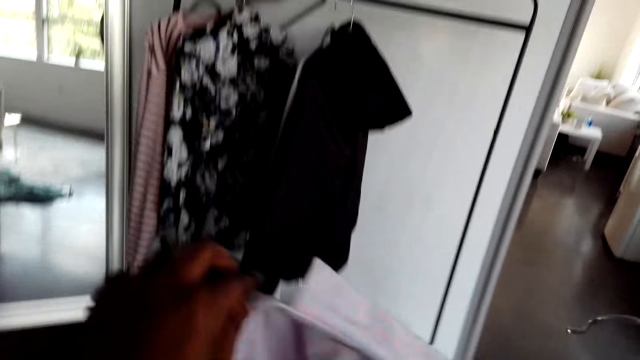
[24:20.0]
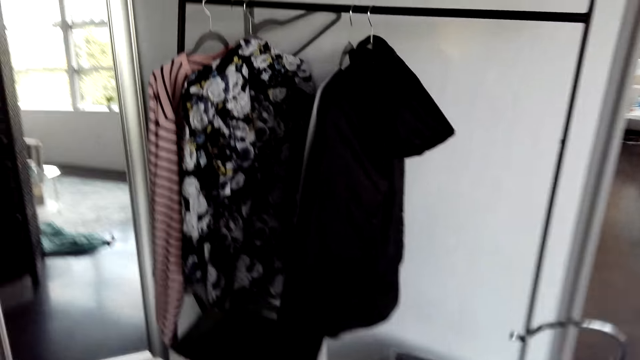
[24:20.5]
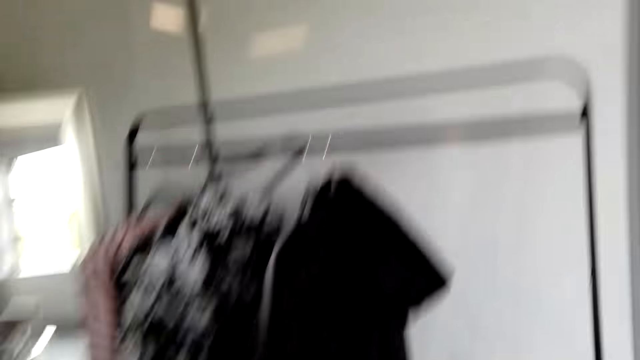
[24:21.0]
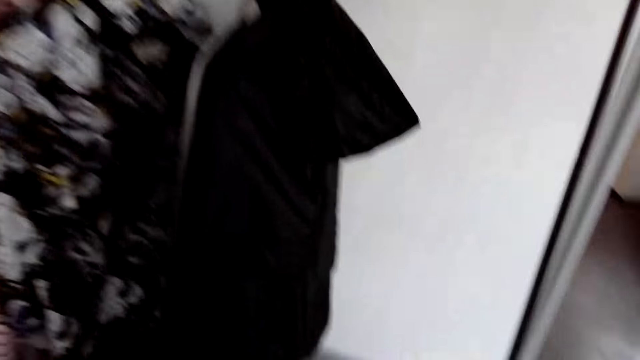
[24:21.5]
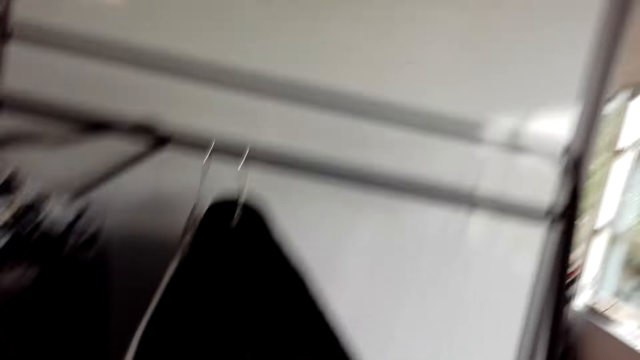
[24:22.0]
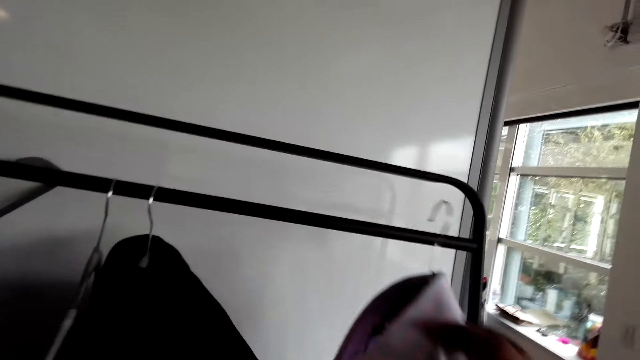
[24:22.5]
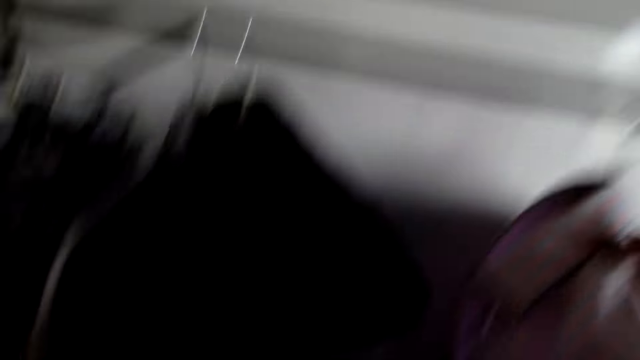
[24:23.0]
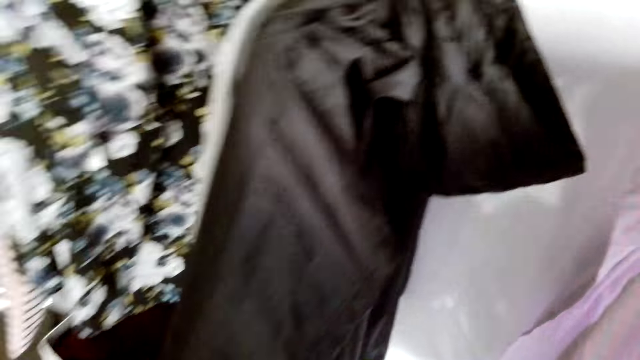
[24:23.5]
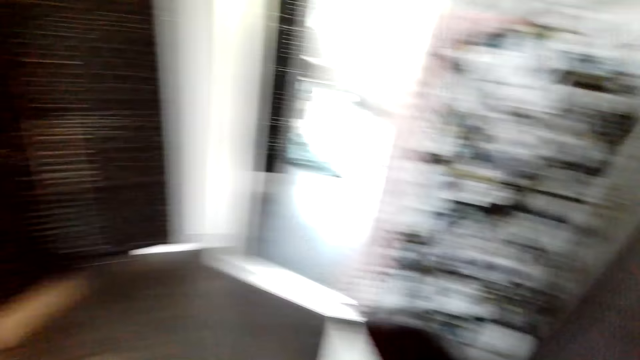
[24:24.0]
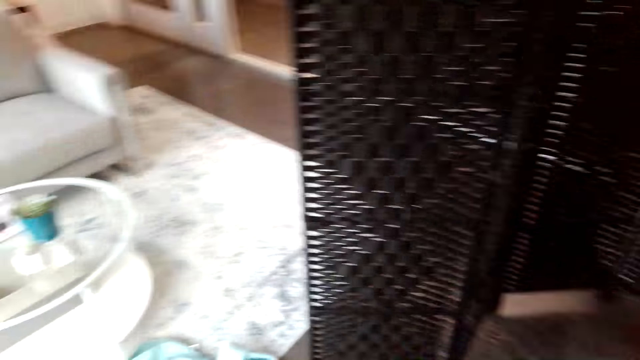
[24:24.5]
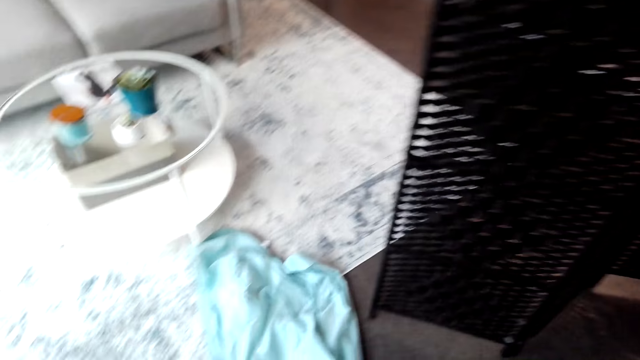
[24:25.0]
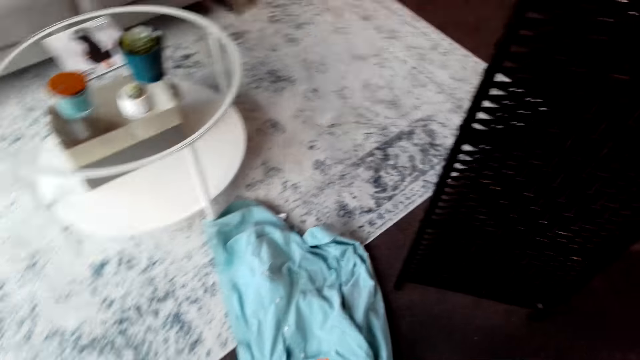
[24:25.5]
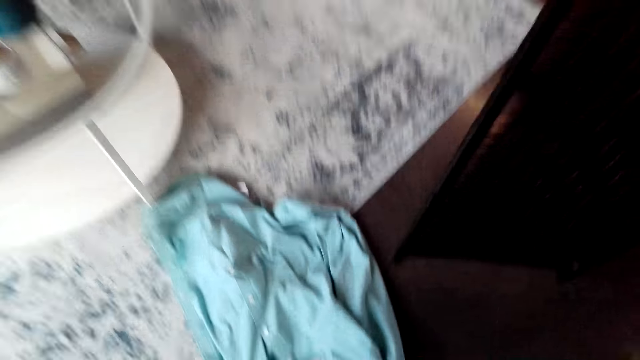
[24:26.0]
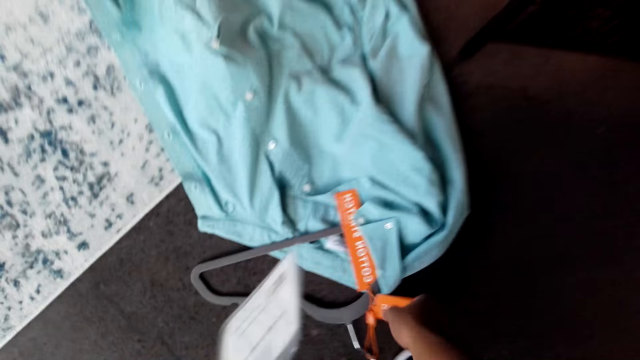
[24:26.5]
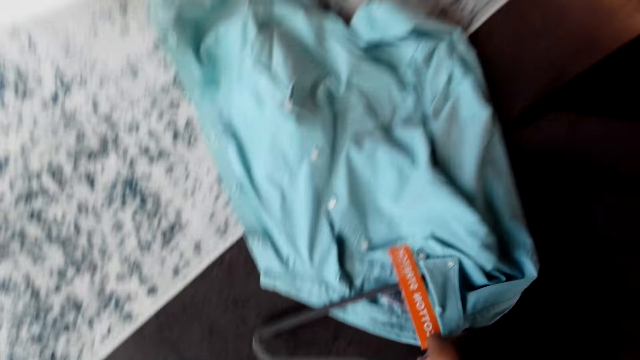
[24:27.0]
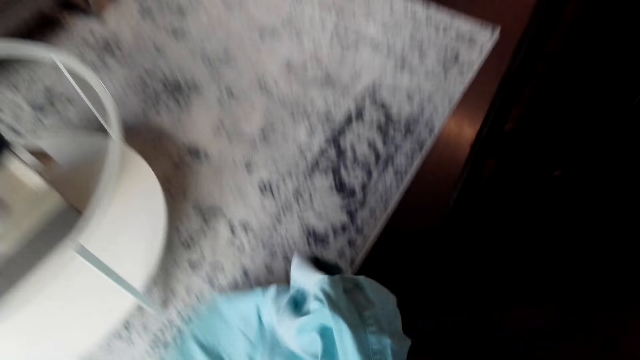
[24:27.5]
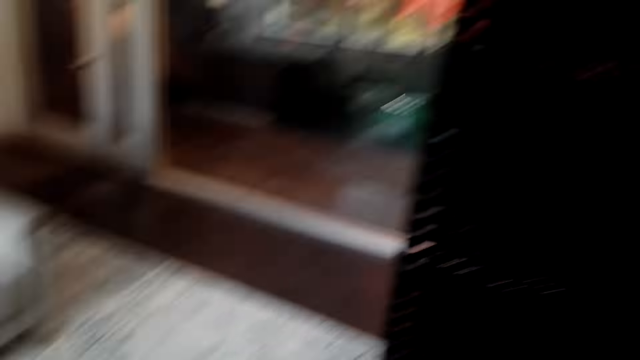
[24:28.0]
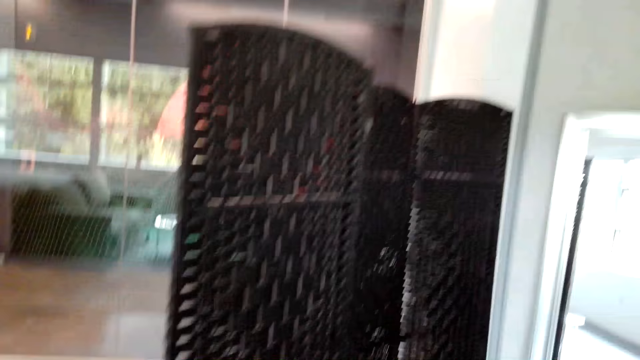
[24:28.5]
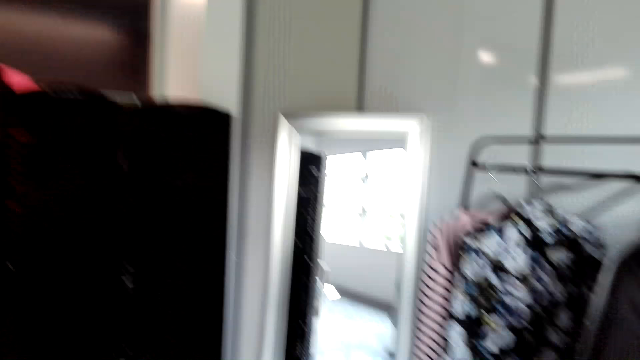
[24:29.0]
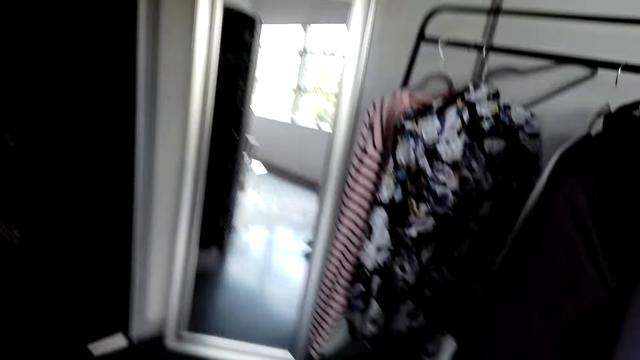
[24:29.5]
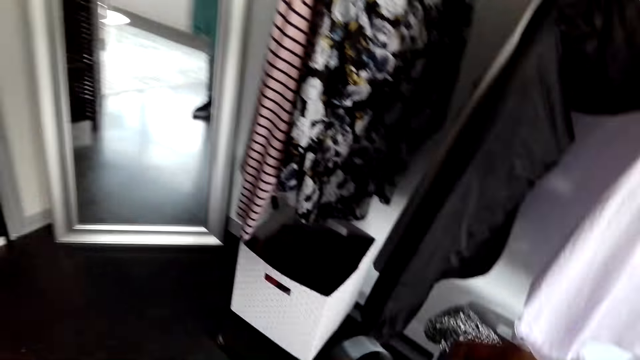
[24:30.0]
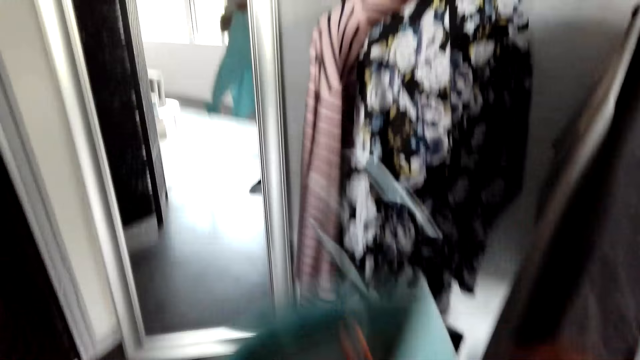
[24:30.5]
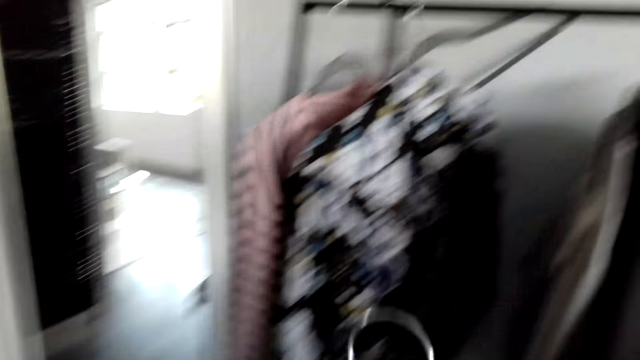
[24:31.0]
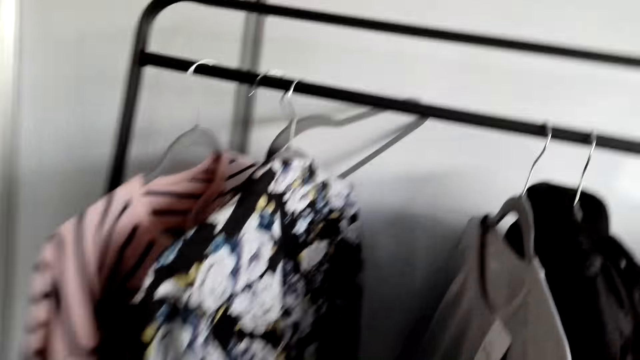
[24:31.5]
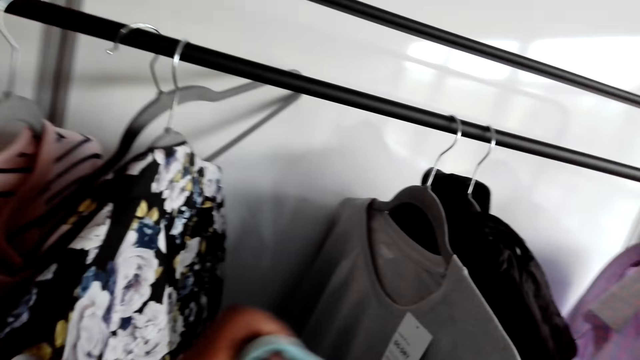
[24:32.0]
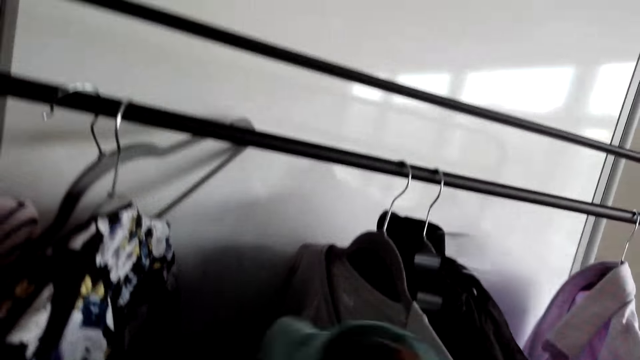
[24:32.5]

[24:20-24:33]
The camera wearer adjusts the cloth on the hanger. They hang the cloth on the cloth line. They bend down. They pick the cloth on the floor. They adjust the cloth on the hanger.

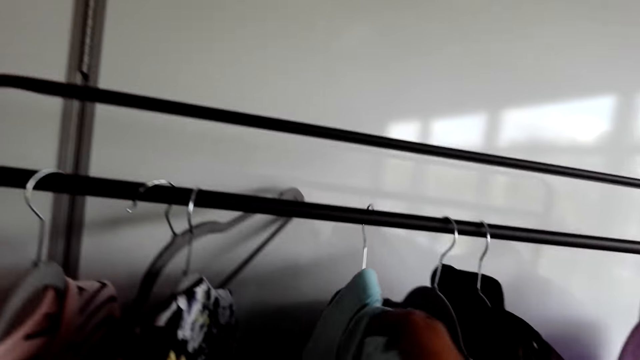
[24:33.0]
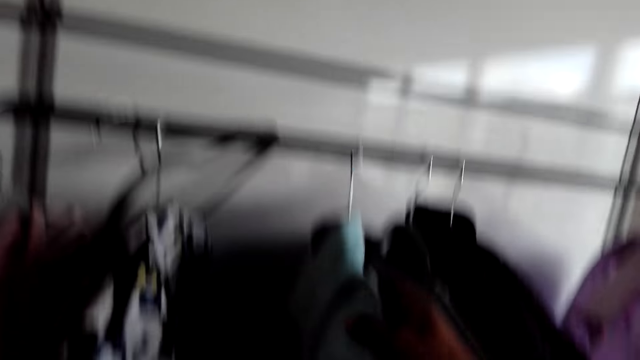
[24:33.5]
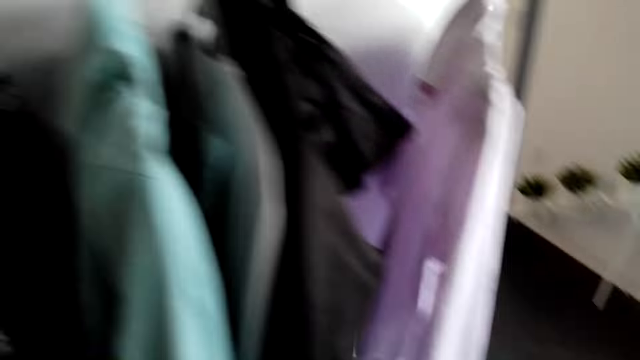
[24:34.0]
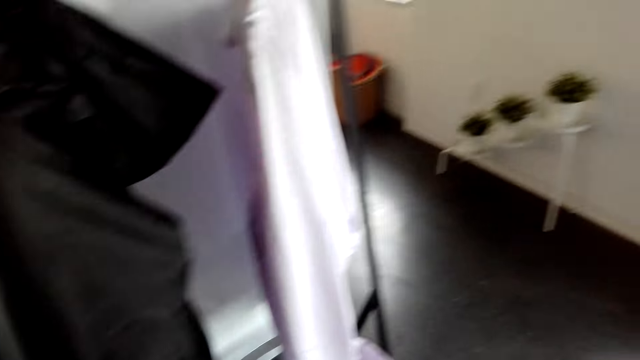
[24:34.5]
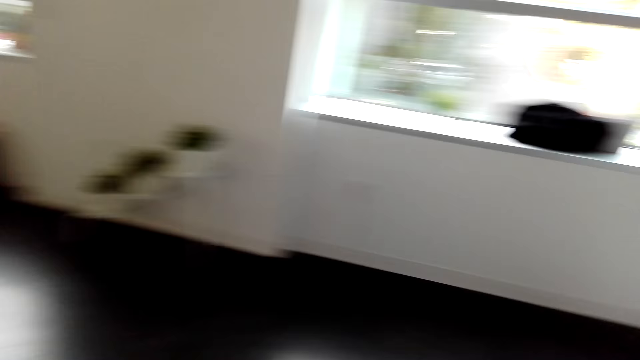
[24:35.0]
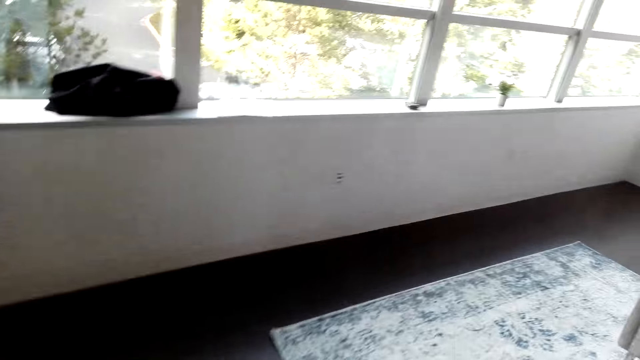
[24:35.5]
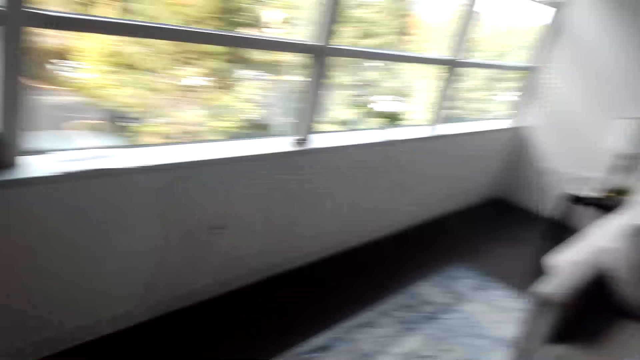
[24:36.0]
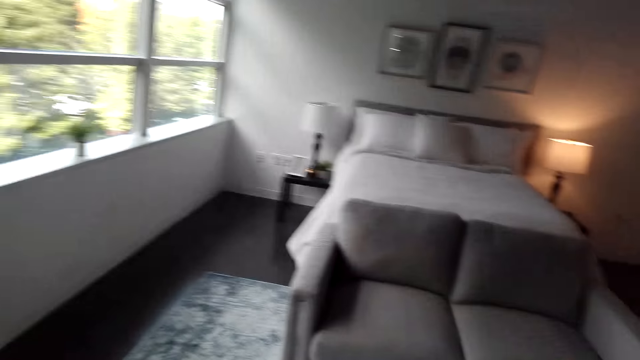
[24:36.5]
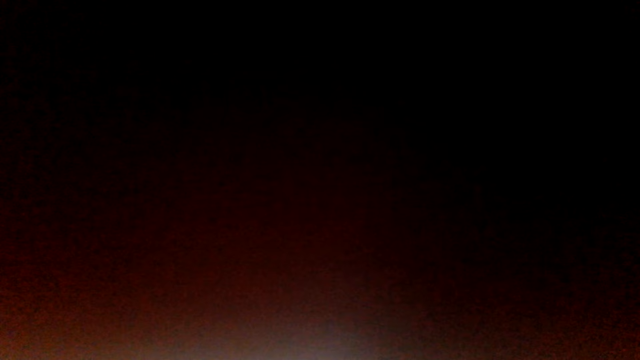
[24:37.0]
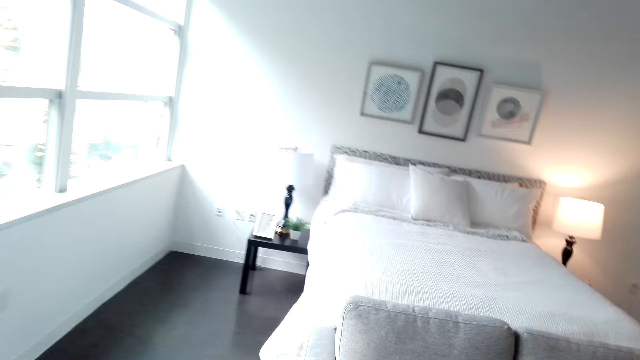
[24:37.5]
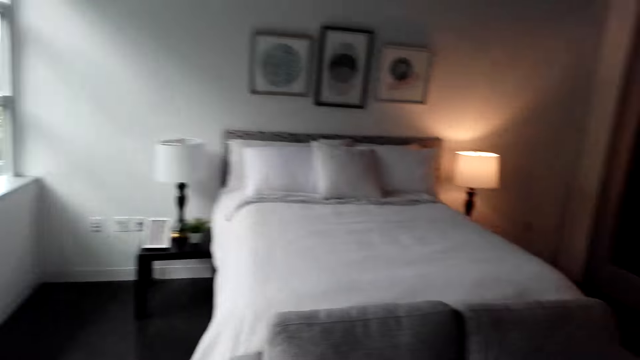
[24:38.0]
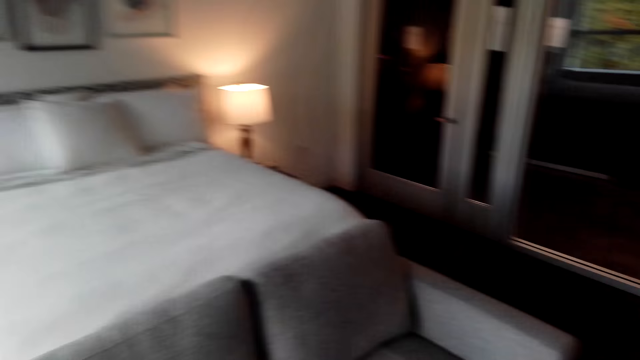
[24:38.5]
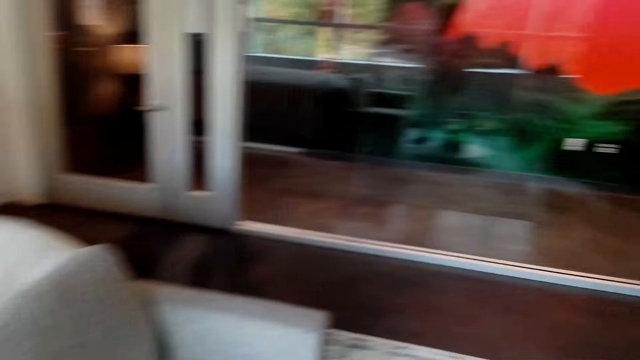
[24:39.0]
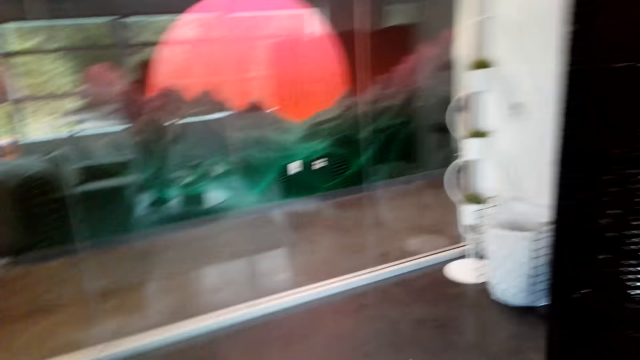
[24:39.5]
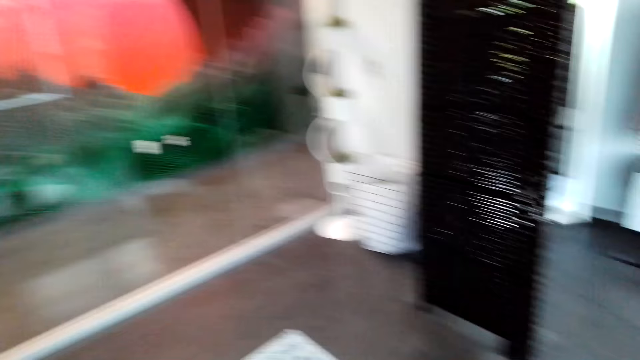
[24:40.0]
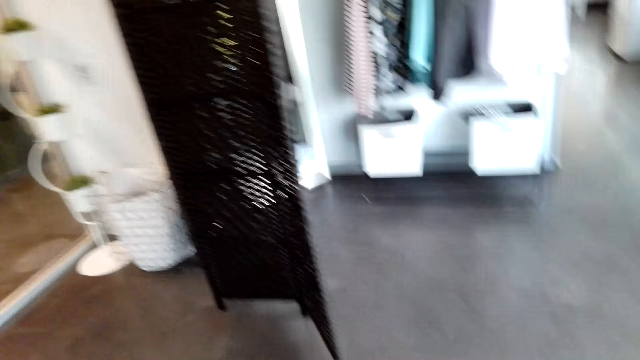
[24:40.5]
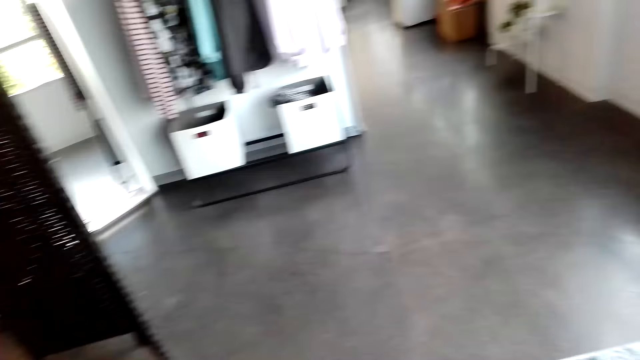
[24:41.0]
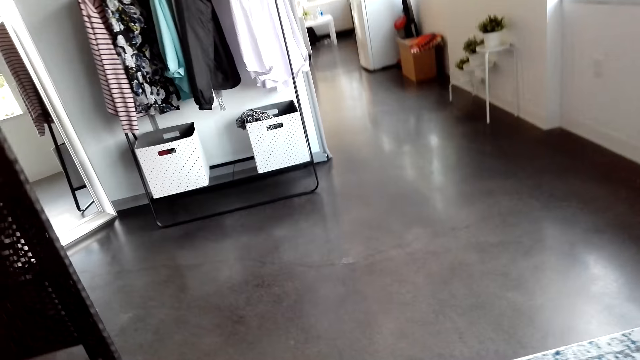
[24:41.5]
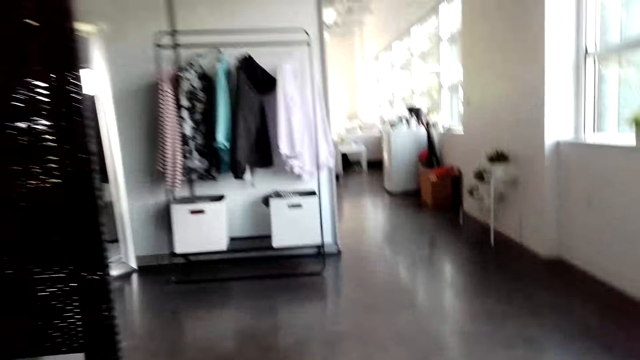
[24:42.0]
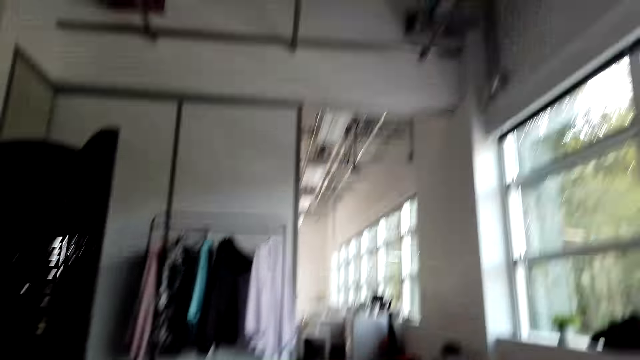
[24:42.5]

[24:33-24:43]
The camera wearer hangs the cloth on the cloth line. They look around in the house. They move around. They adjust the camera. They move around.
